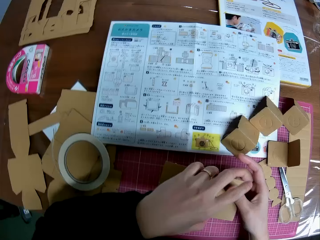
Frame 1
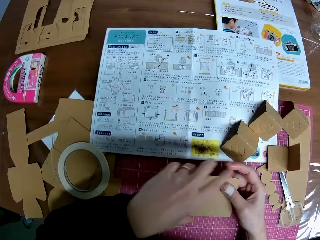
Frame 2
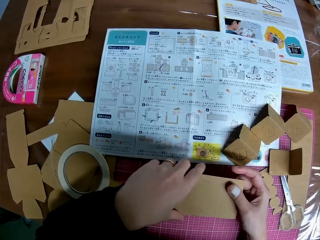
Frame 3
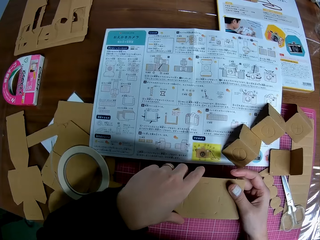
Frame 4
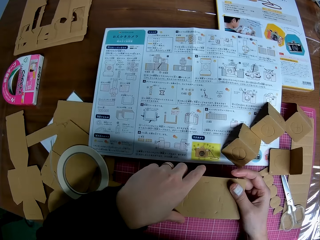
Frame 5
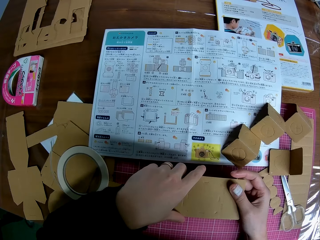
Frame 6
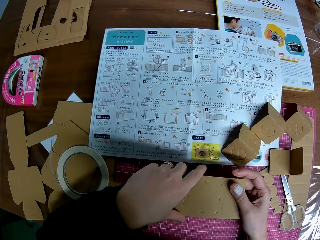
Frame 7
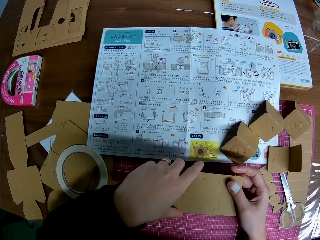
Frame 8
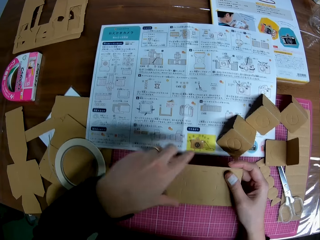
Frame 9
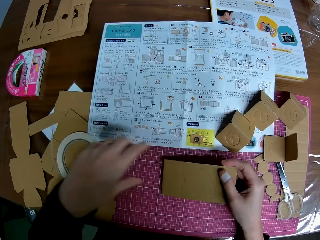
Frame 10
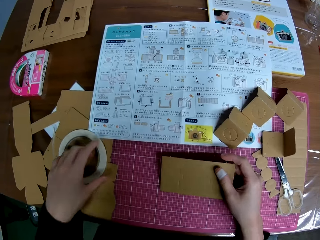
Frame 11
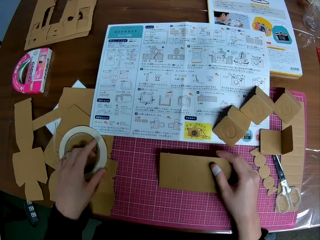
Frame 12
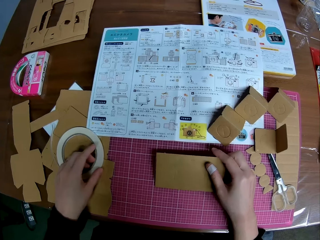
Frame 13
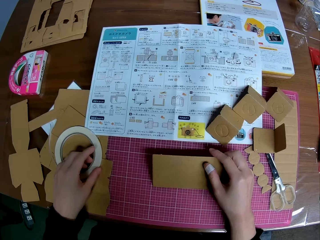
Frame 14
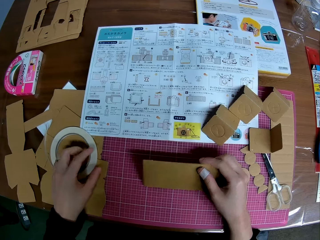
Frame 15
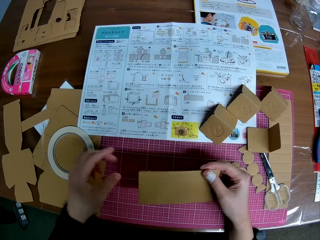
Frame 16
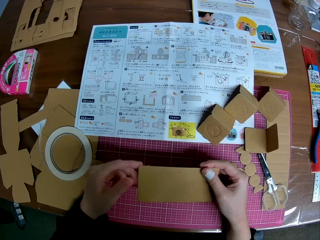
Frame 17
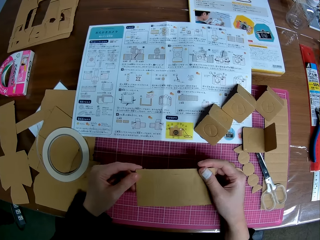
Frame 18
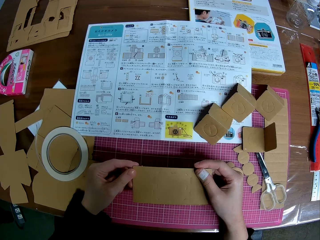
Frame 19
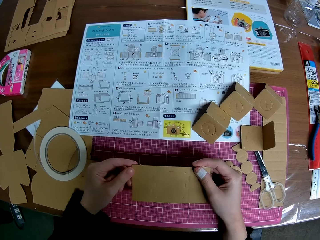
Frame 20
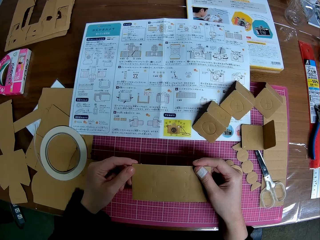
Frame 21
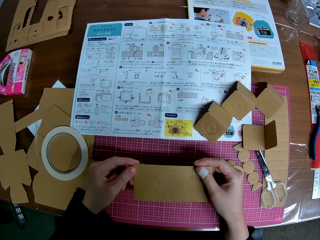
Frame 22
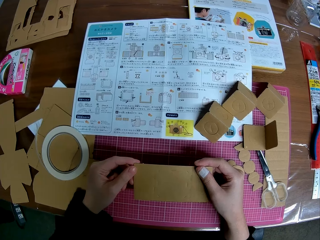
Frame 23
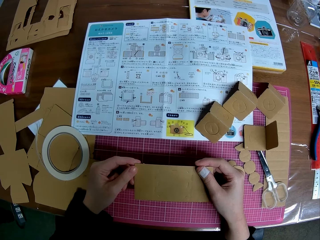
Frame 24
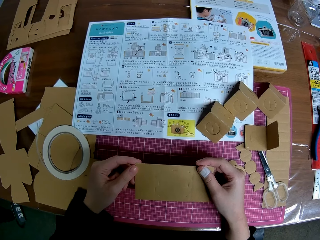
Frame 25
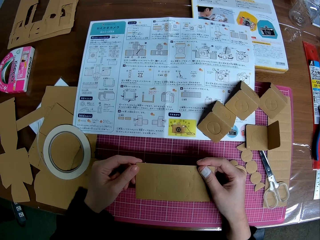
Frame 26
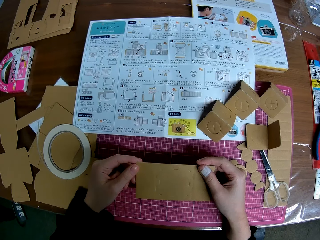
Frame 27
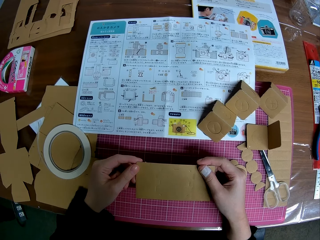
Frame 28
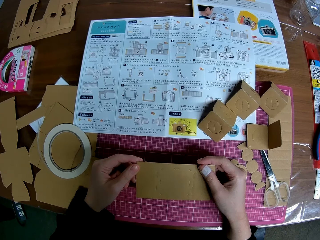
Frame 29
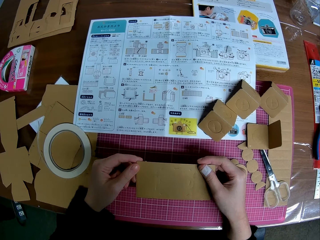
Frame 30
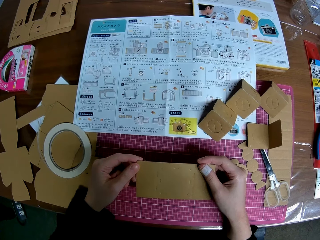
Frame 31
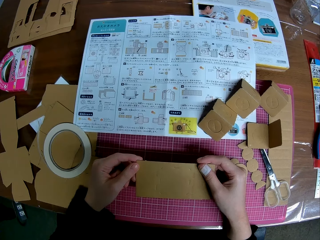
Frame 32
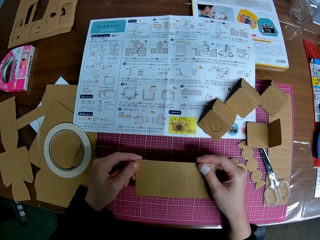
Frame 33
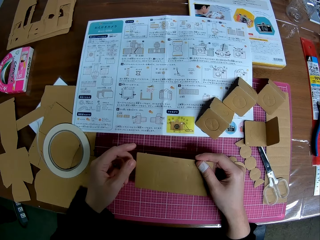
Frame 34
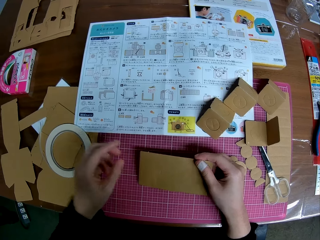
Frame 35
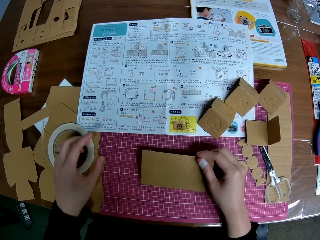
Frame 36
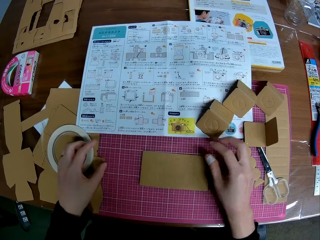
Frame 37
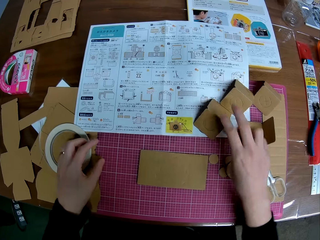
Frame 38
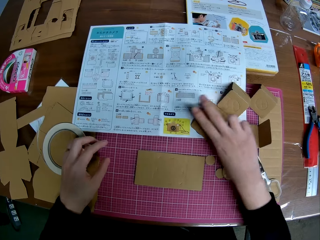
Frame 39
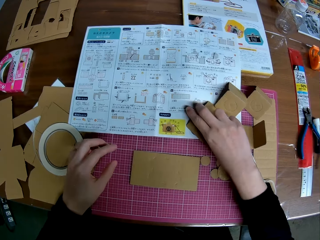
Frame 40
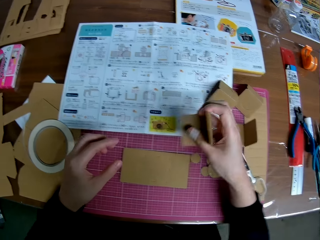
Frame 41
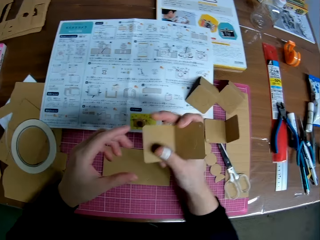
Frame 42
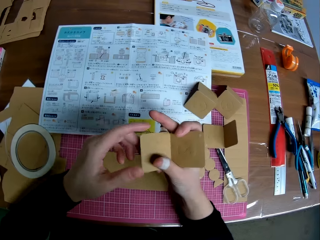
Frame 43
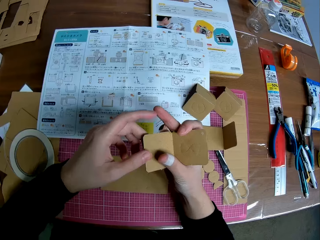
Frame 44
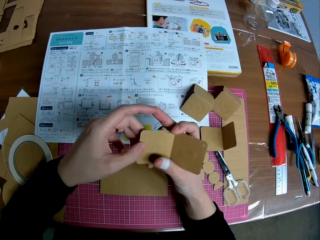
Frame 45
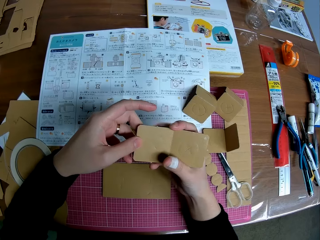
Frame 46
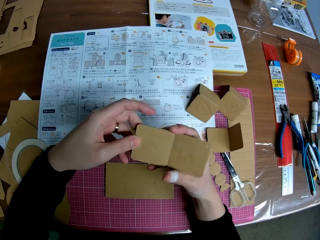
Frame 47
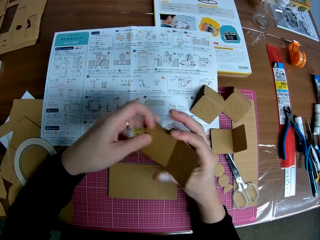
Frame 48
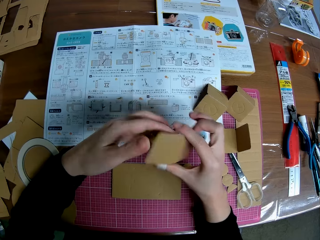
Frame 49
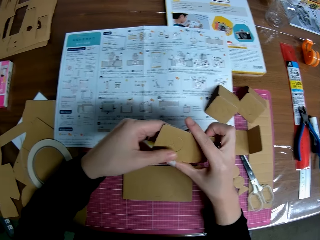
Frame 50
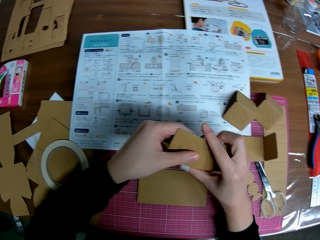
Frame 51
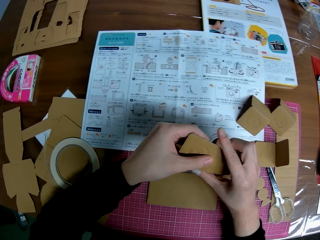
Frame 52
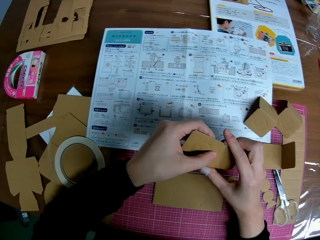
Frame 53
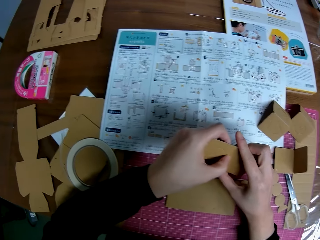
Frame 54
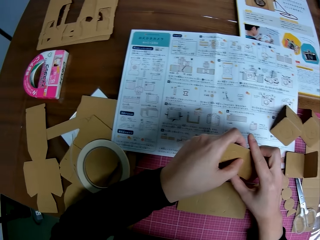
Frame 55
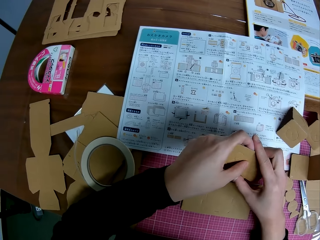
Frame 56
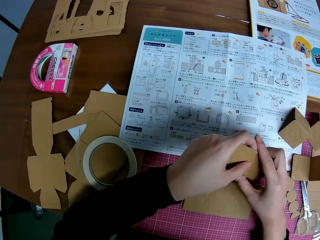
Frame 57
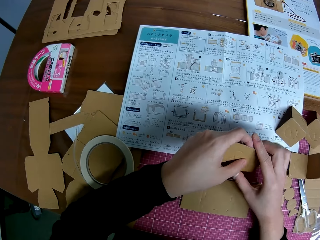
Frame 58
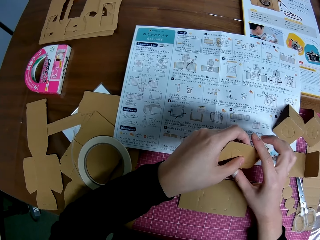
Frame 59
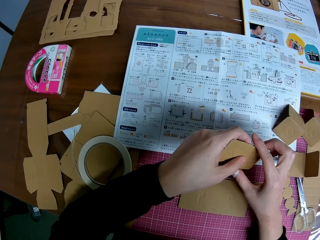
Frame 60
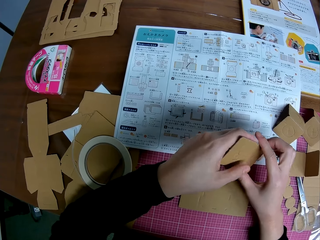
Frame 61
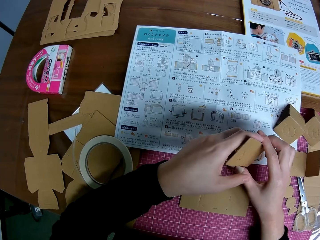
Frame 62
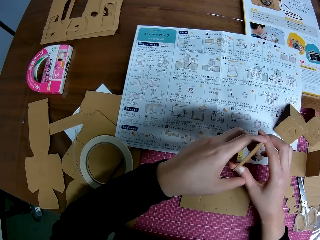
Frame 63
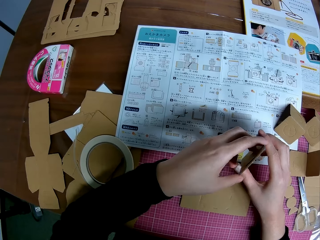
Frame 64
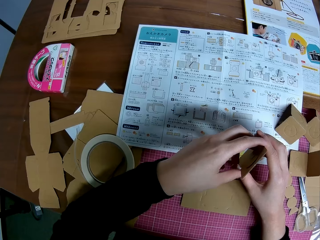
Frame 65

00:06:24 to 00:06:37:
The camera wearer picks up another carved shape on the table with his left hand. He holds the carved shape with both hands. He places the carved shape on the table with his right hand. He places his left hand on the tape on the table. He holds the carved shape with both hands. He drops the carved shape on the table with his right hand. He picks up one of the folded carved shapes on the table with his right hand. He straightens the folded carved shape with both hands. He holds the carved shape with both hands. He flips over the carved shape with both hands.

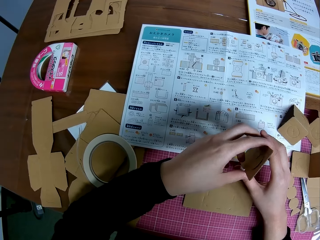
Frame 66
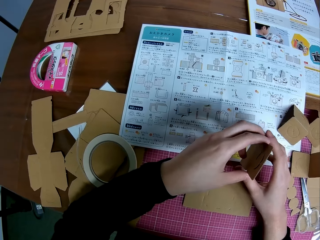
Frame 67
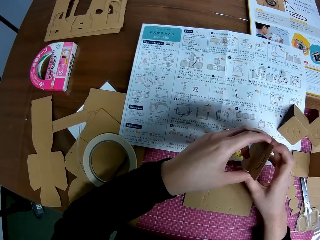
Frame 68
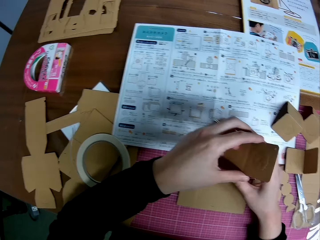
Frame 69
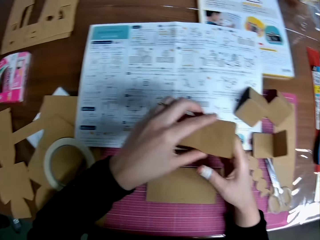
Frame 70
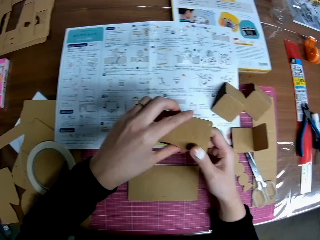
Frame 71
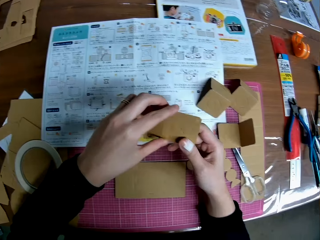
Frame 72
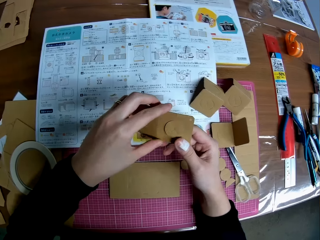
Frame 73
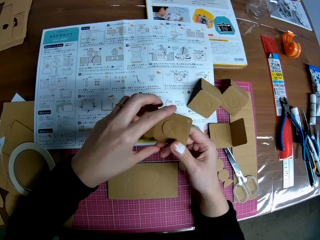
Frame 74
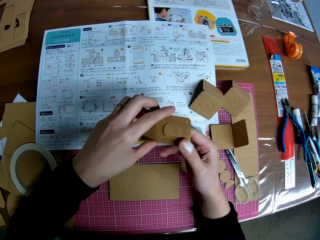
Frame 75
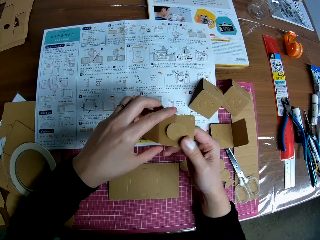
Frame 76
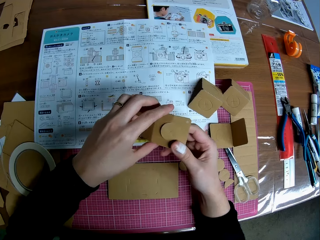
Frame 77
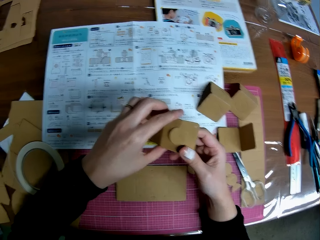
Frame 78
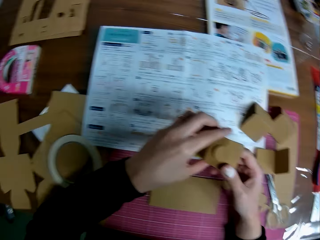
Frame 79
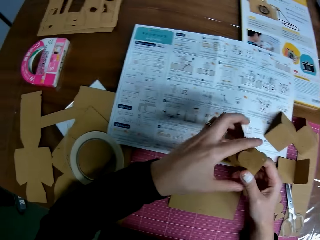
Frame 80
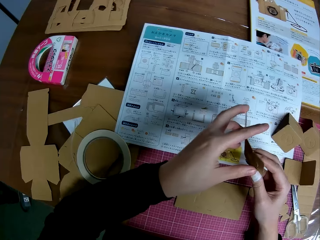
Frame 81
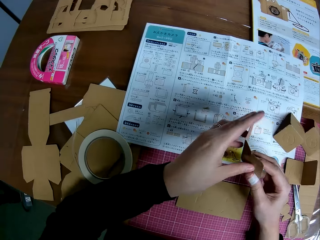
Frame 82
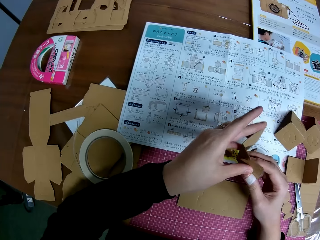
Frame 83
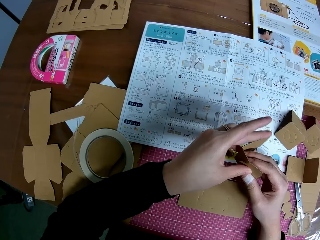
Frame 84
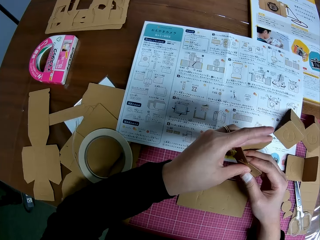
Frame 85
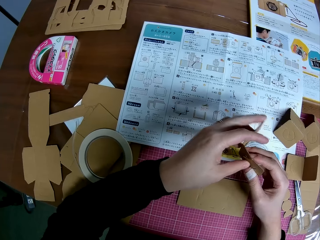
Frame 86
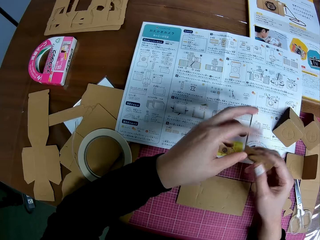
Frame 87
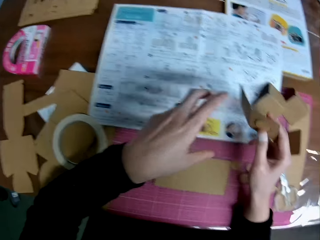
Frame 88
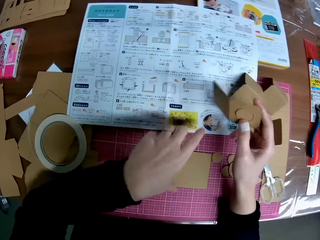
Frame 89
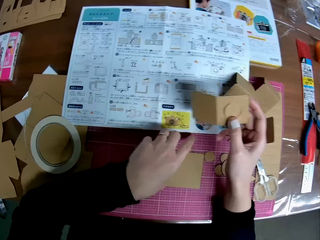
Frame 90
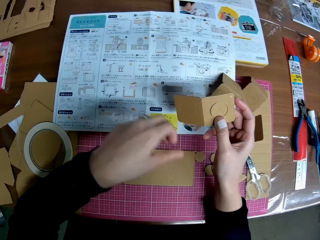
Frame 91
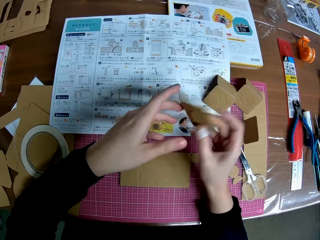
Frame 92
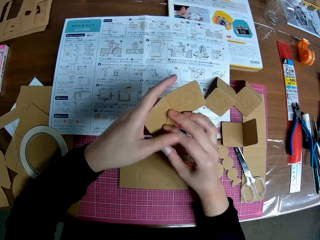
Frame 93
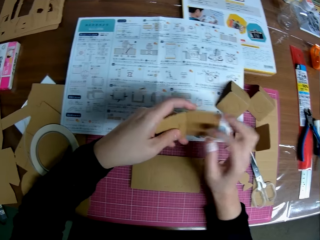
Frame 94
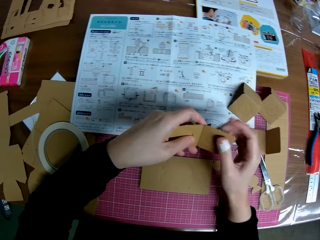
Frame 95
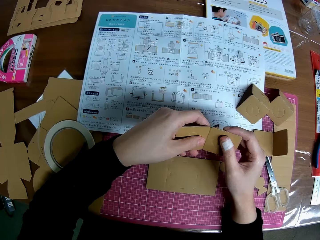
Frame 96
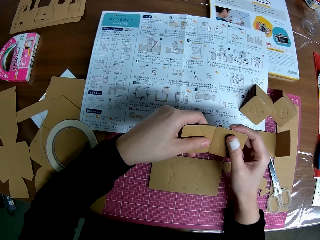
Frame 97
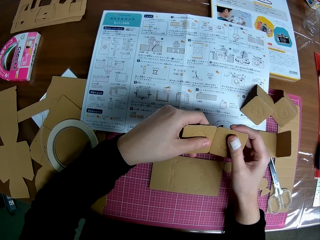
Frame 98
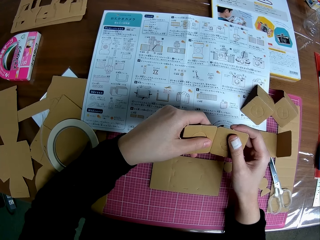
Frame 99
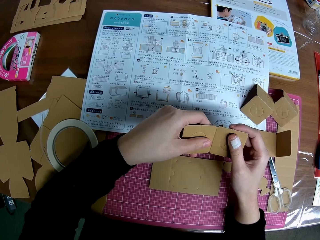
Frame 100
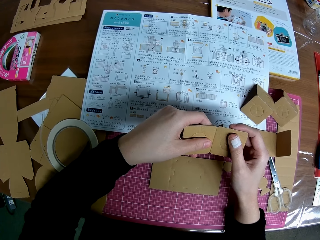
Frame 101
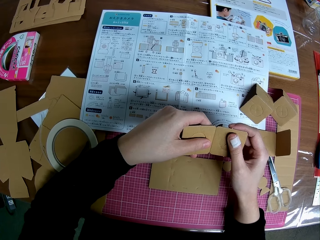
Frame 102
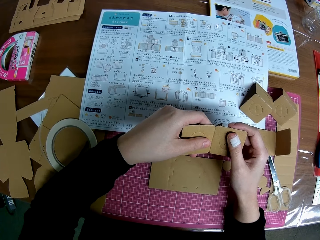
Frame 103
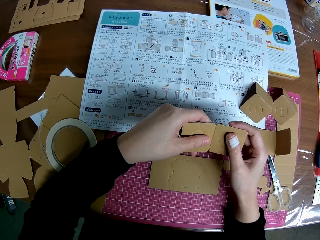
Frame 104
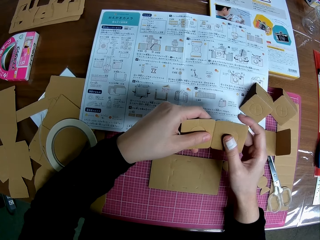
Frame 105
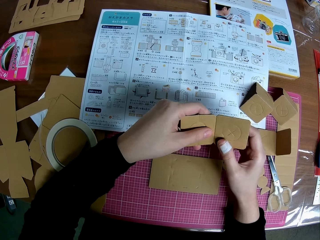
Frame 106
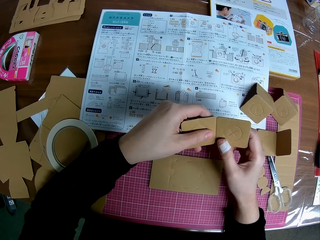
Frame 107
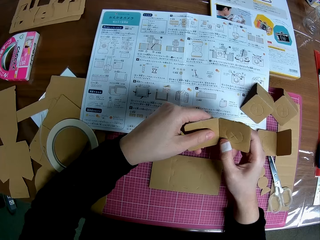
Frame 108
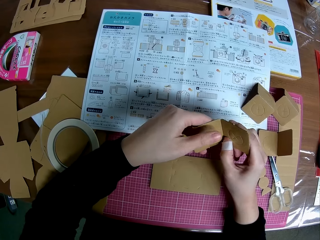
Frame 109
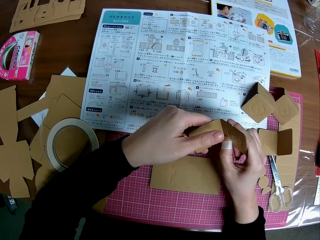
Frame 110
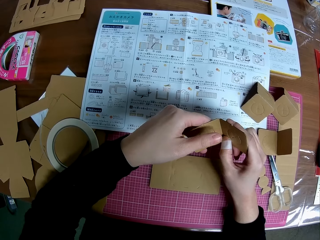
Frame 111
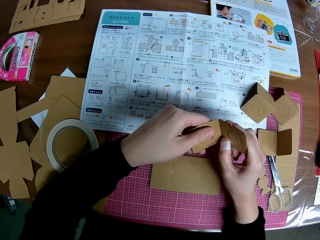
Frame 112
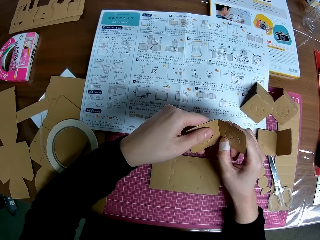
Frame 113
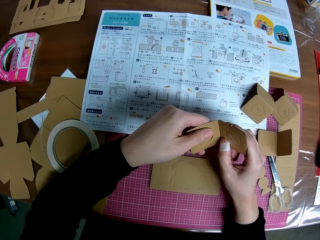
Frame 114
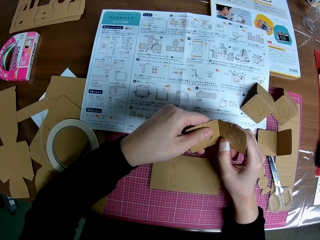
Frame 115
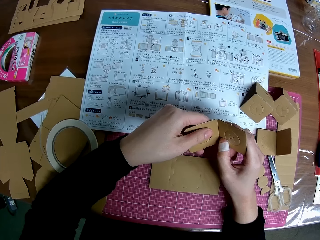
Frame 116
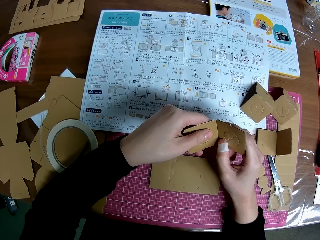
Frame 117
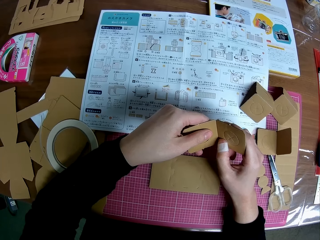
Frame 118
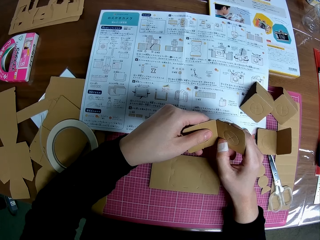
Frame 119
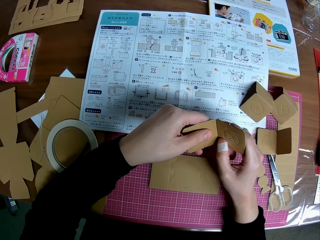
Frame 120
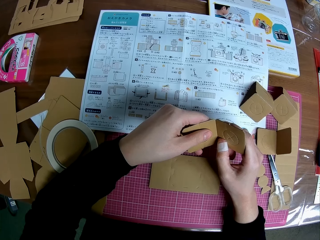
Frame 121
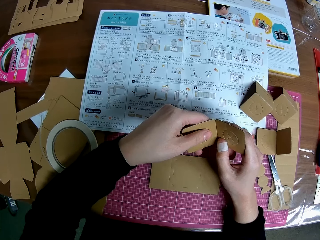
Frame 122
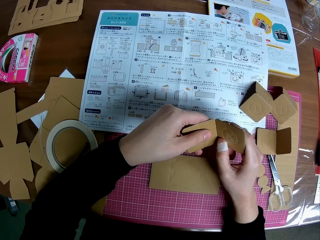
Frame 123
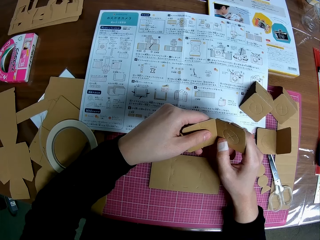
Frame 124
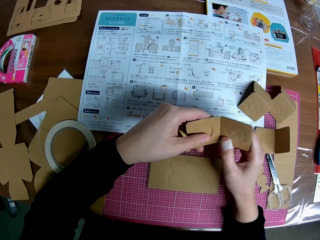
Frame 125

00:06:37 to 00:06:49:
The camera wearer pushes another shape out from the carved shape with his right hand. He looks at the carved shape or paperboard. He places his left hand on the other carved shape on the table. He flips the carved shape with both hands. He holds the carved shape with both hands. He bends the carved shape slightly with his right hand. He straightens the carved shape with both hands.
